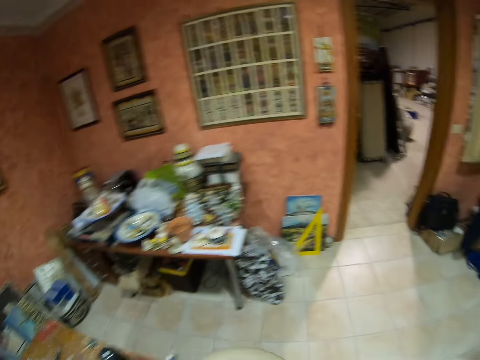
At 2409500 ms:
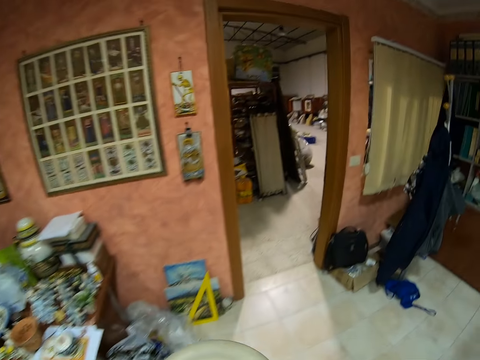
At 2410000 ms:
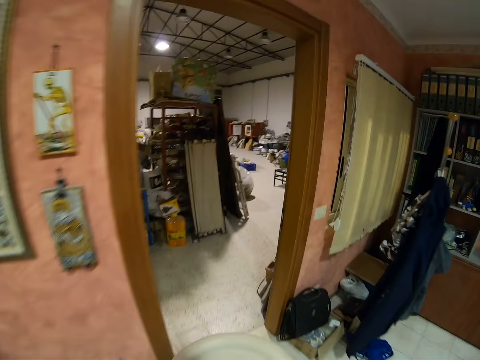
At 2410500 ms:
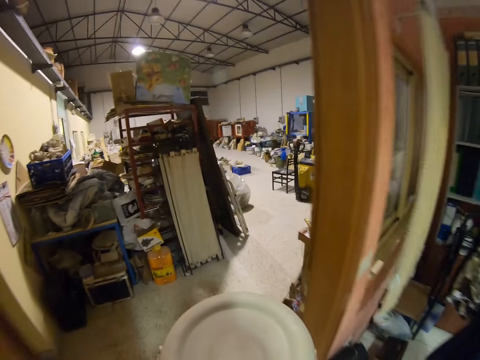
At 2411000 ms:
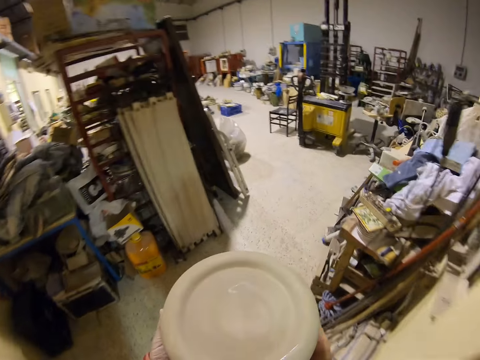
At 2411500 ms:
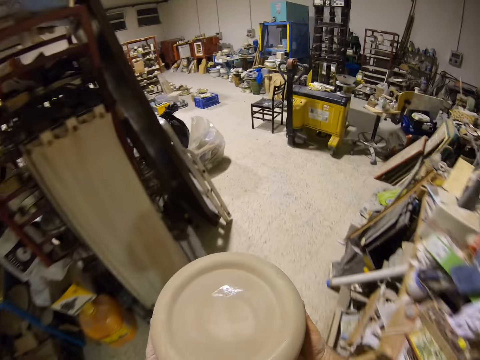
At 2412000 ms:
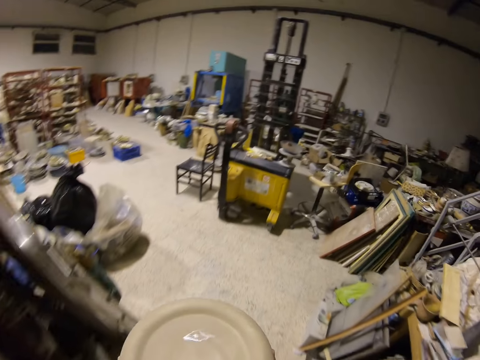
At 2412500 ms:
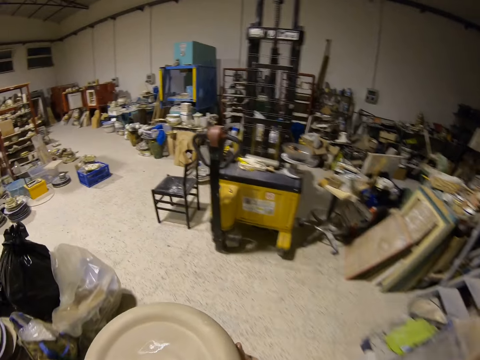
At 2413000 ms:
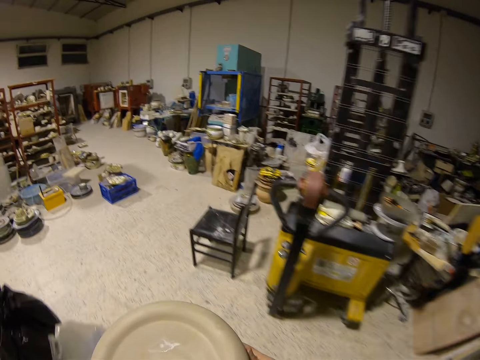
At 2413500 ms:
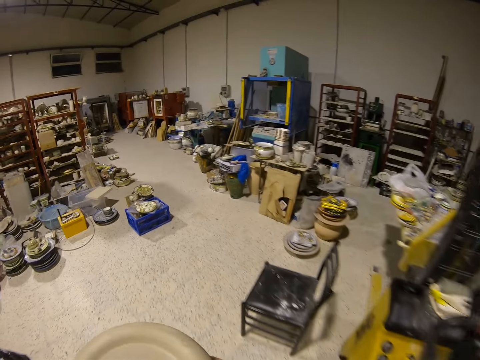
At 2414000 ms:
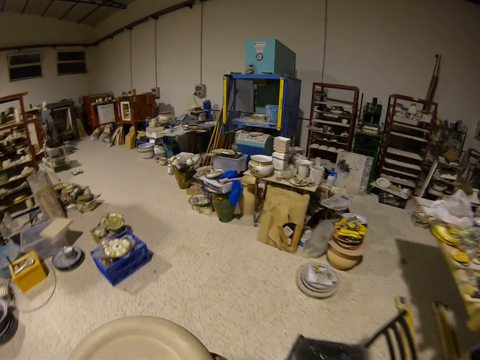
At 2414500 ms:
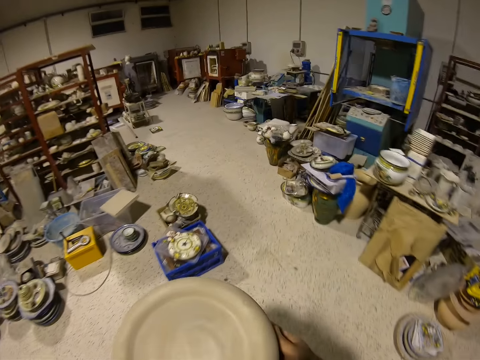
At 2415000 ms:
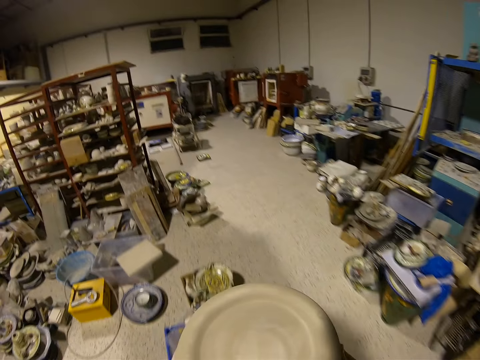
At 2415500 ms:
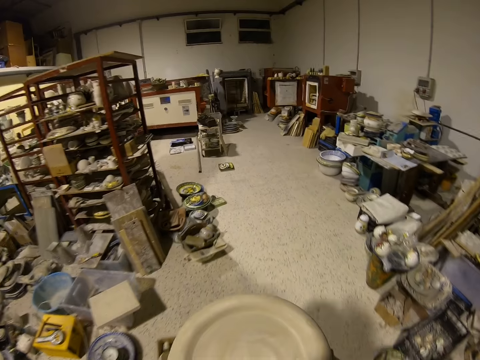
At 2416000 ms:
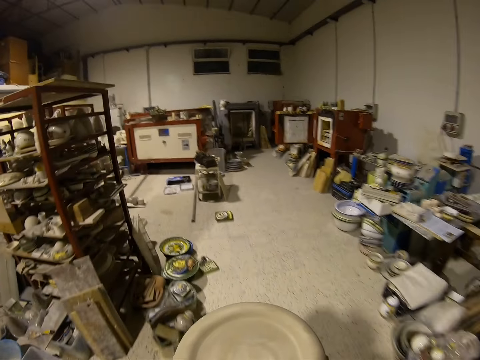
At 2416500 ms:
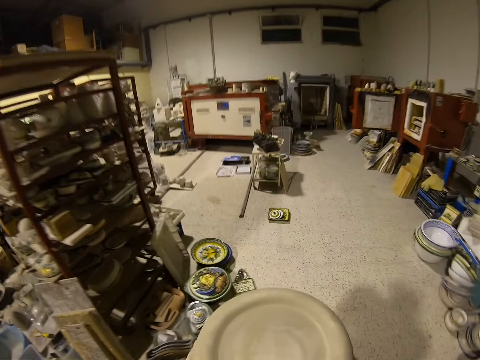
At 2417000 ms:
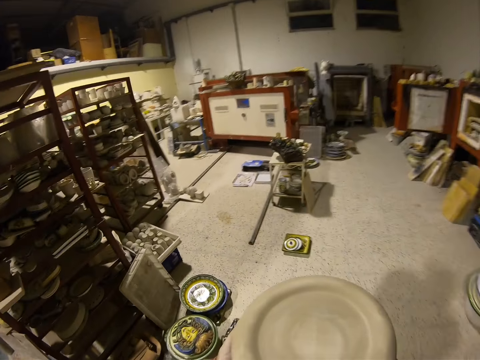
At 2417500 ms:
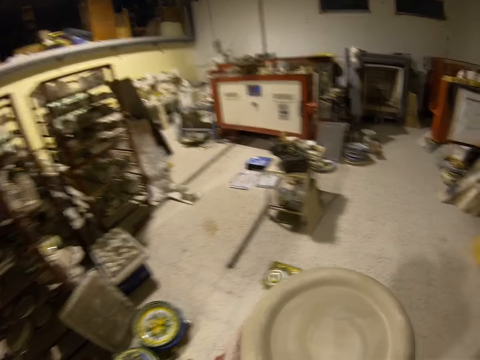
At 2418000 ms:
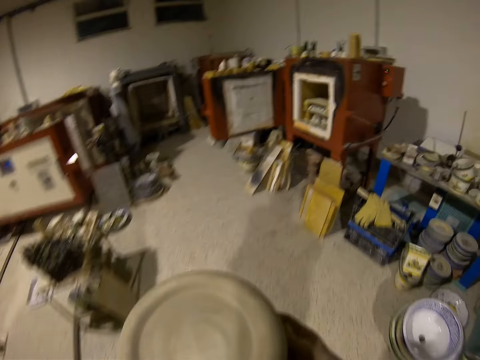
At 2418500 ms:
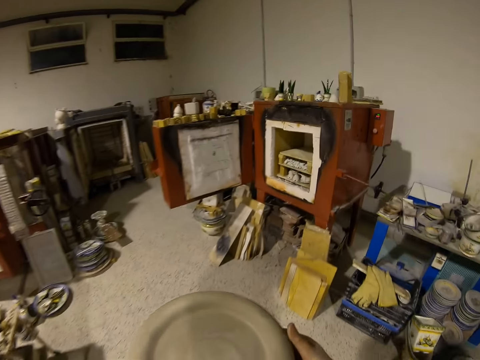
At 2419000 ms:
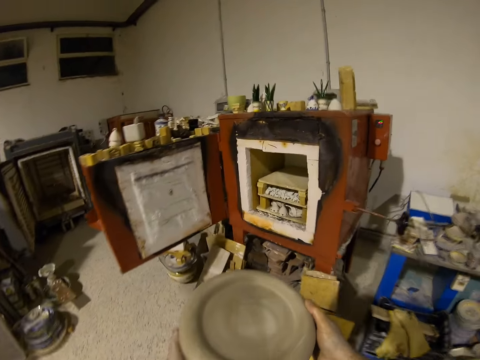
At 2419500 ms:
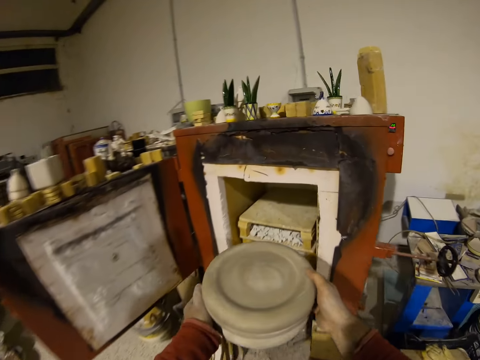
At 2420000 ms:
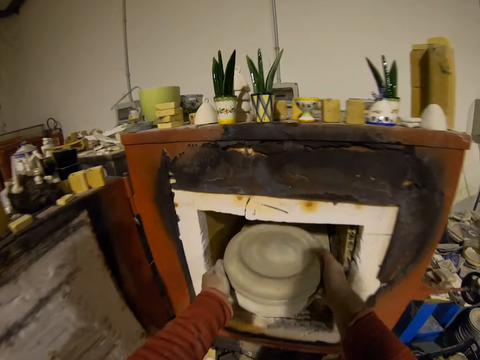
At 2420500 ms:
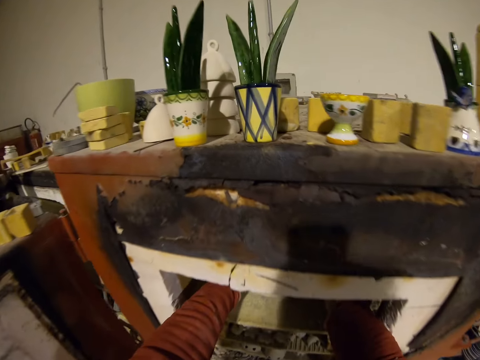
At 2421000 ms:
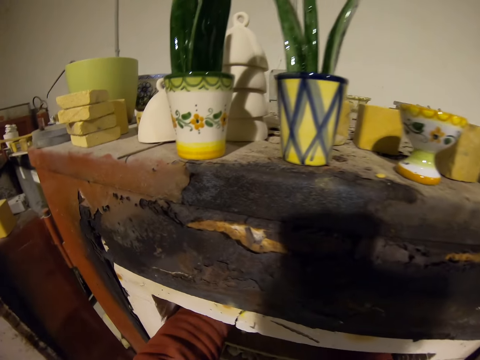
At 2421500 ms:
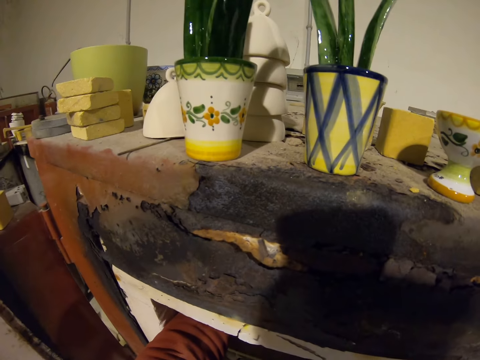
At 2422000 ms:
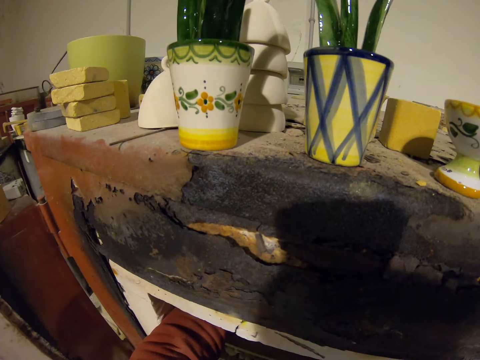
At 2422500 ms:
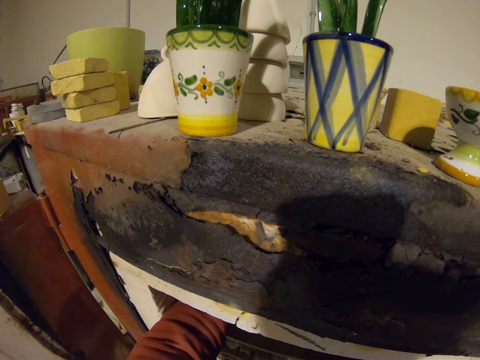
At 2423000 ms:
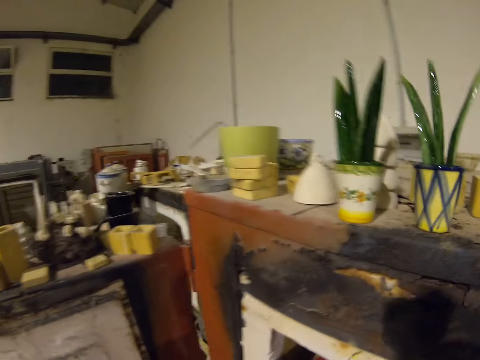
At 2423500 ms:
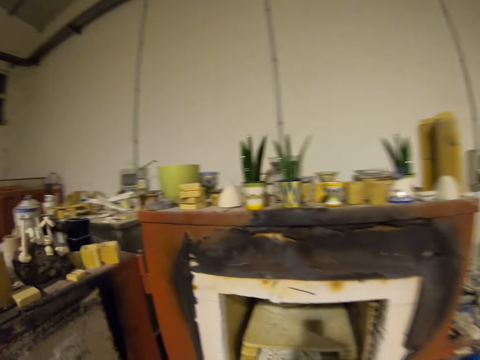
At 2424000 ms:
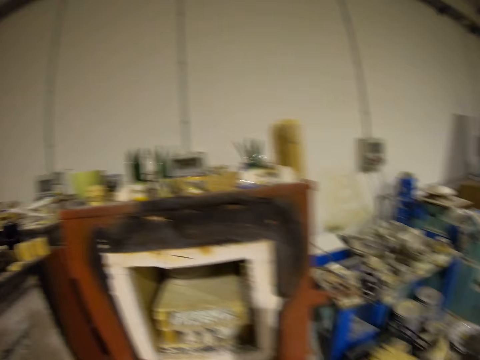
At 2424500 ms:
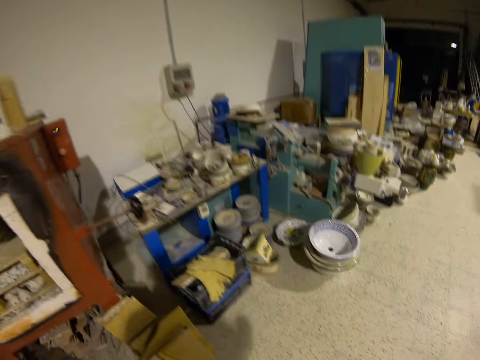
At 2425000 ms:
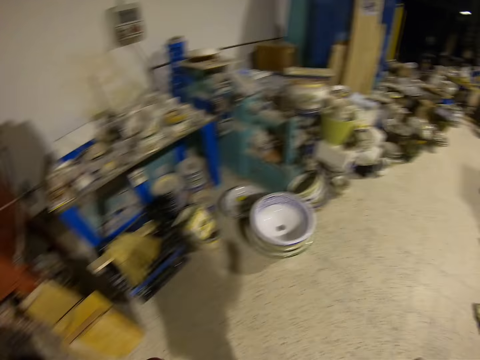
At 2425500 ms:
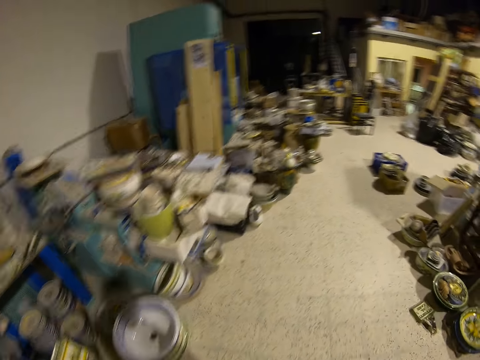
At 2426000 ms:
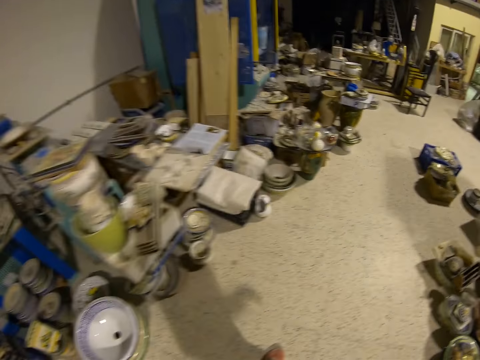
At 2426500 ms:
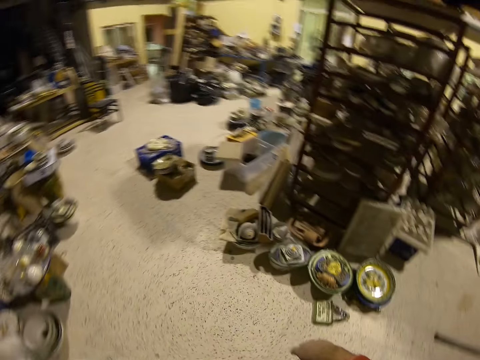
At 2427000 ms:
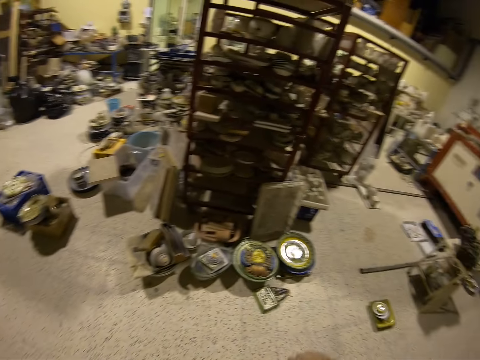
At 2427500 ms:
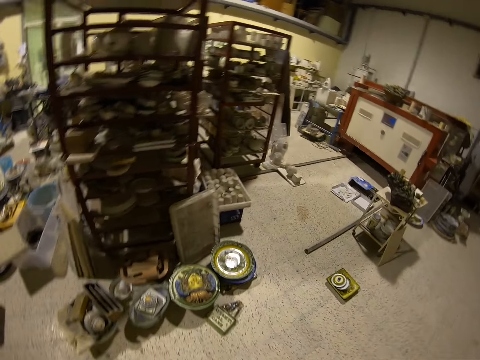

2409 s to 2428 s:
The camera wearer carries the decors to another room. They put the decor in the furnace. They walk around the workshop.

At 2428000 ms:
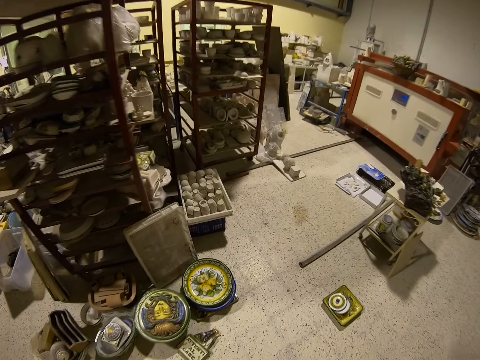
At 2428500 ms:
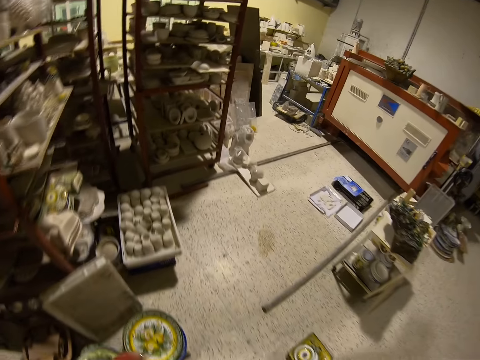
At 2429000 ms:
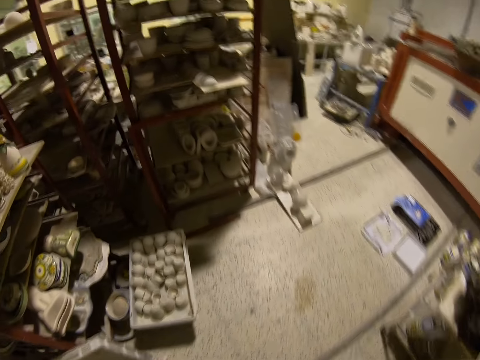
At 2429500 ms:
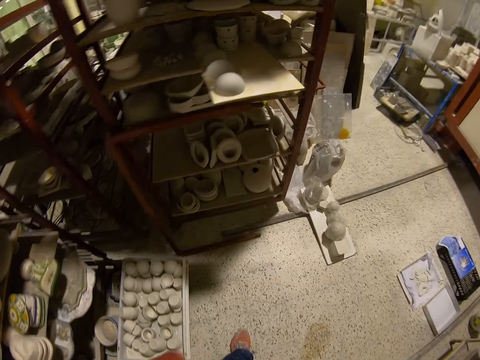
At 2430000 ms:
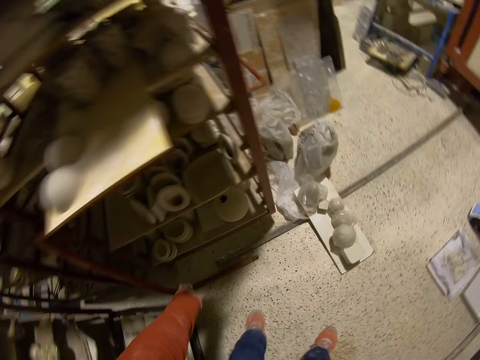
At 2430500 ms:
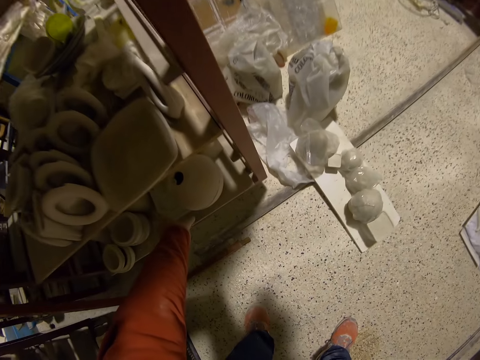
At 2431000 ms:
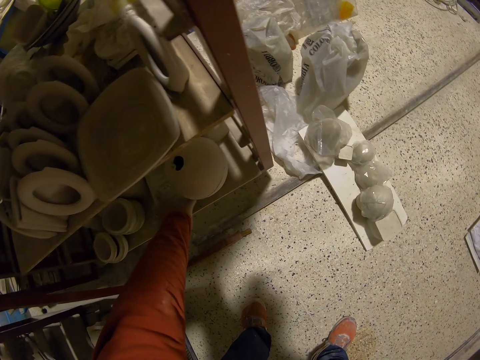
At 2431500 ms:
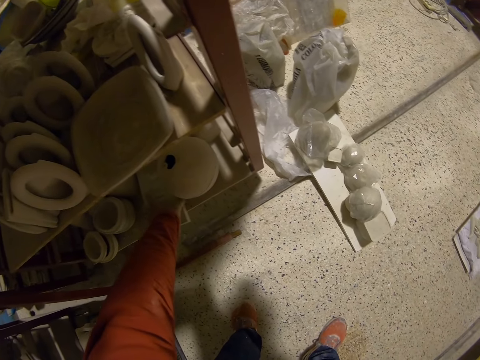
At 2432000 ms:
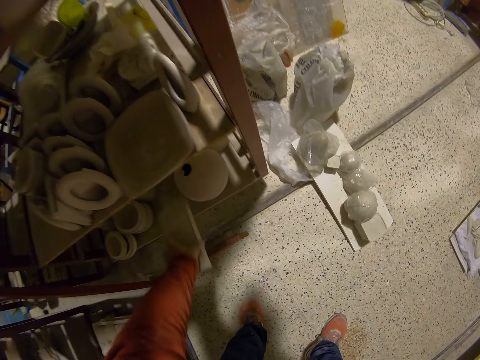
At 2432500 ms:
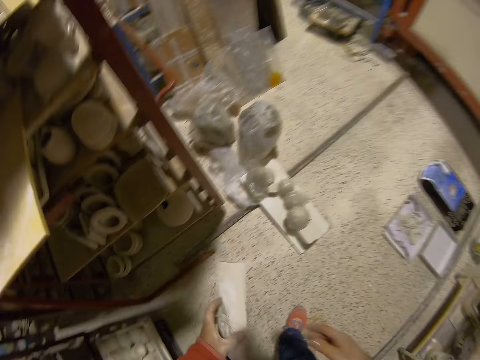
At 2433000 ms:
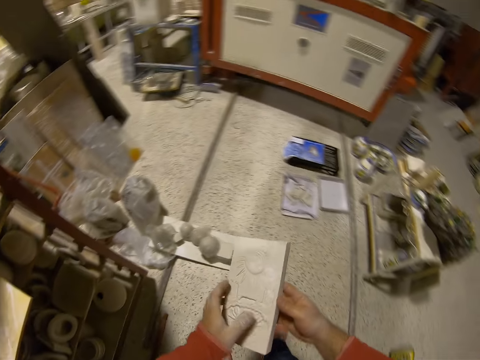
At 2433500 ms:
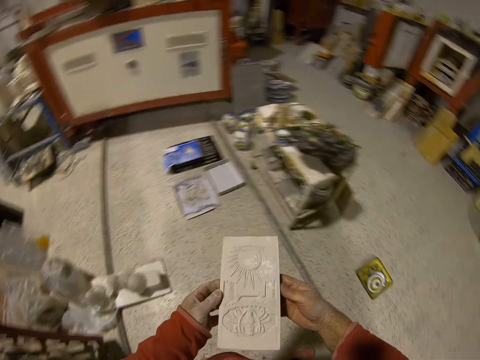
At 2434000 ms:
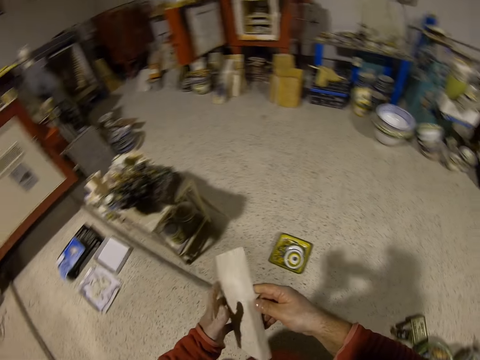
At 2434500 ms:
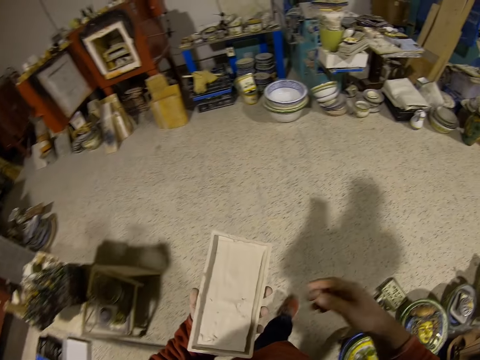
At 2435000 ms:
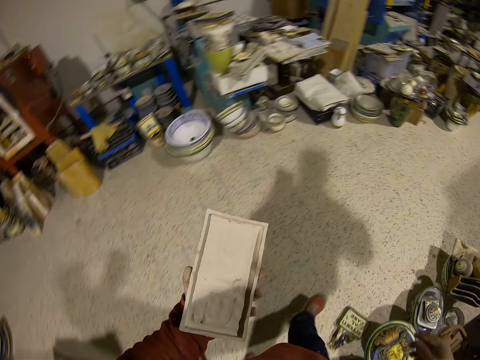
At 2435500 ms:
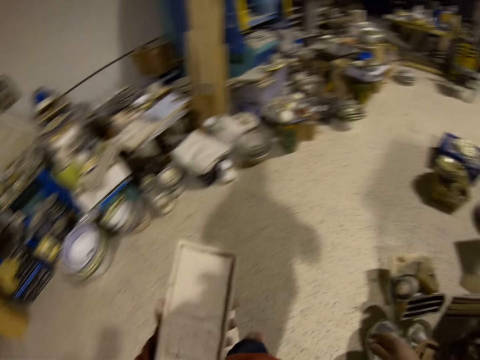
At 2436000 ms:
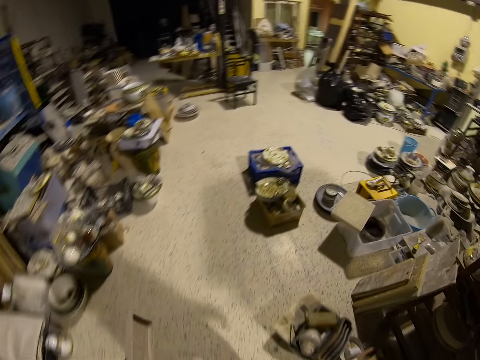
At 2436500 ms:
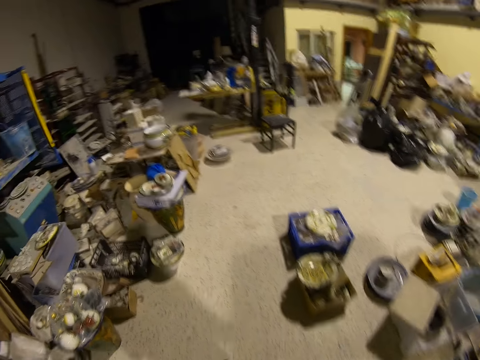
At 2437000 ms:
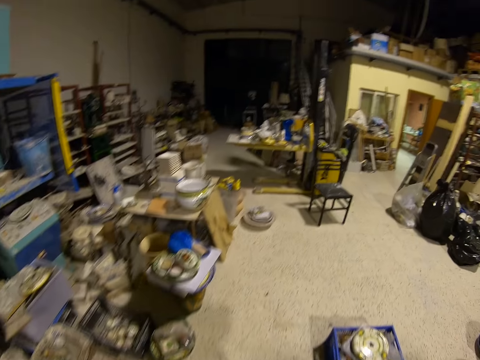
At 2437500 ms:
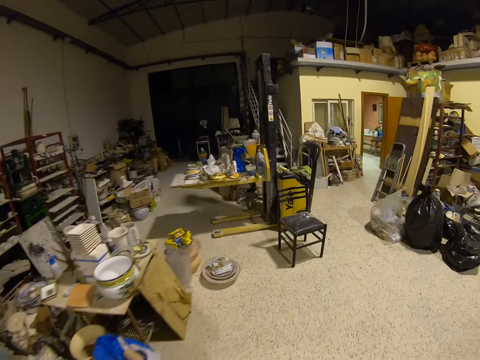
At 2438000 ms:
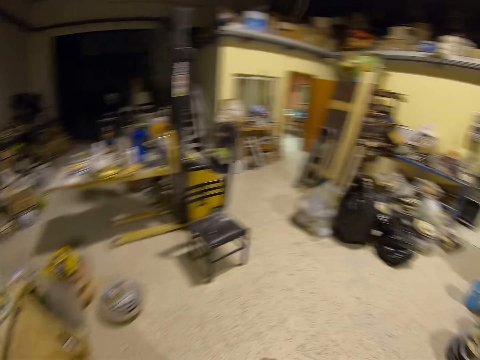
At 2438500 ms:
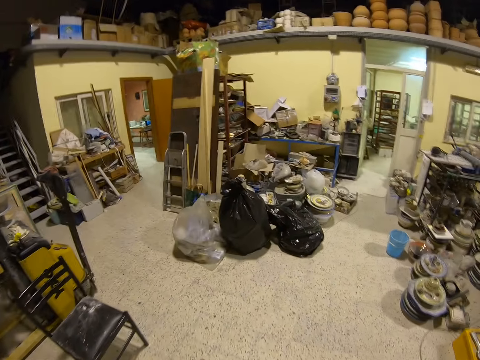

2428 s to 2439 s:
The camera wearer picks up the molded art. They walk around the workshop to another room.
